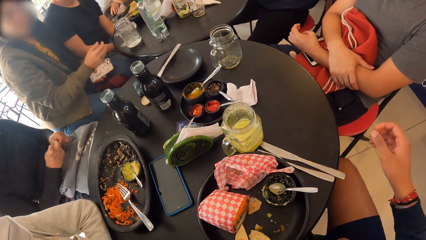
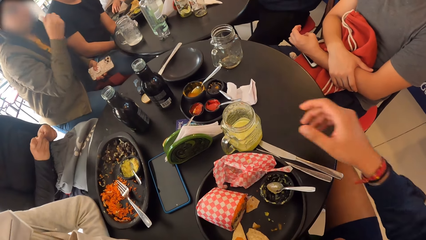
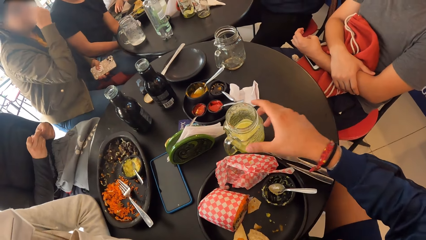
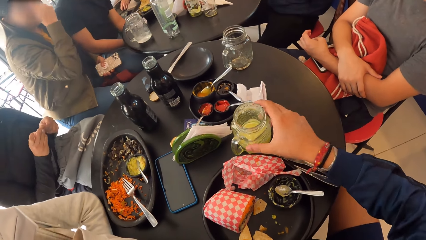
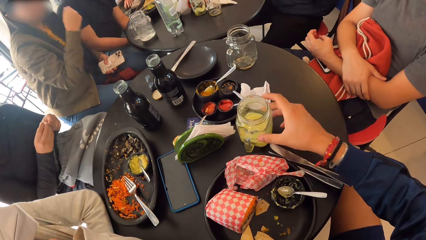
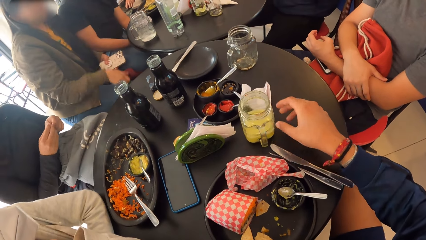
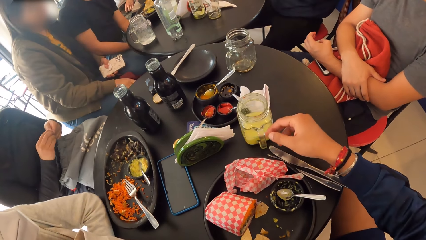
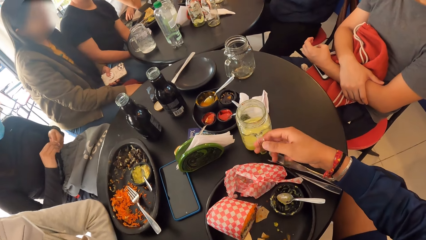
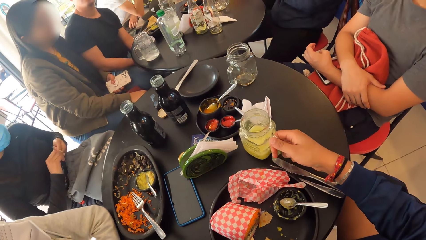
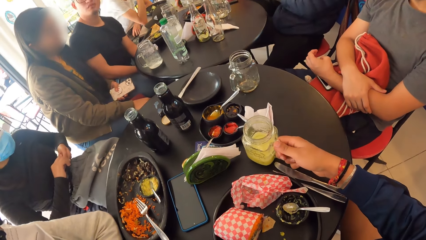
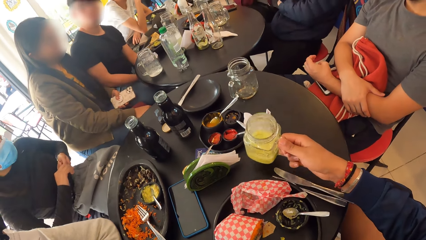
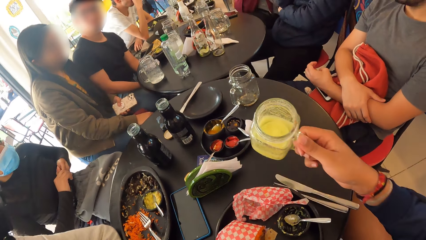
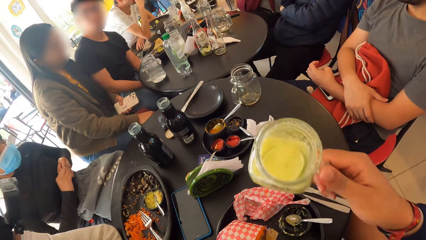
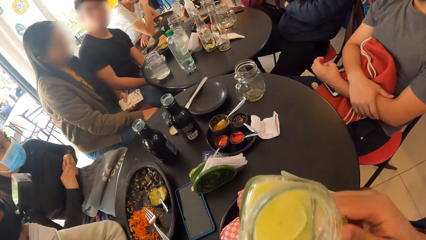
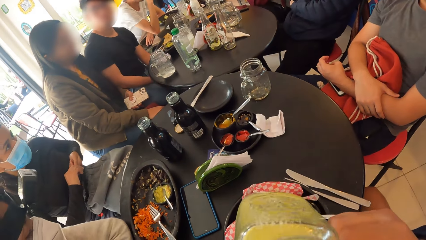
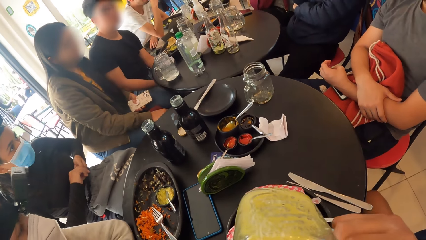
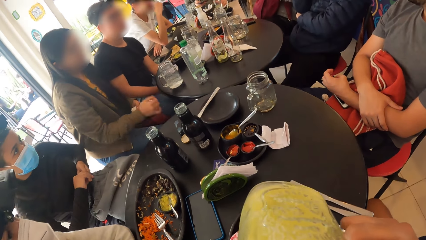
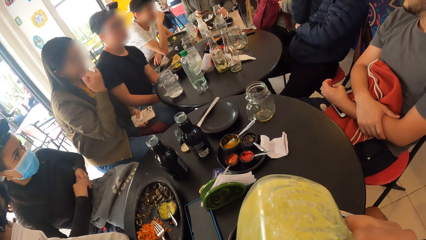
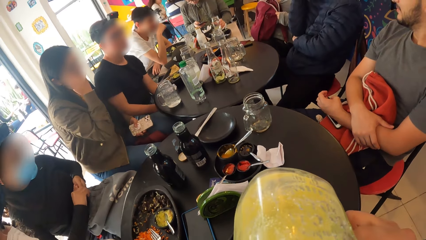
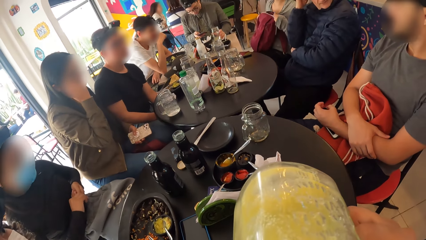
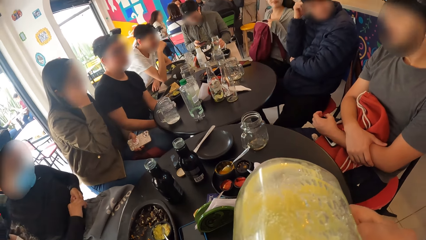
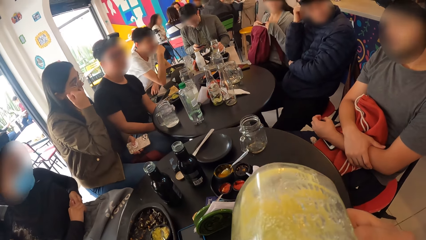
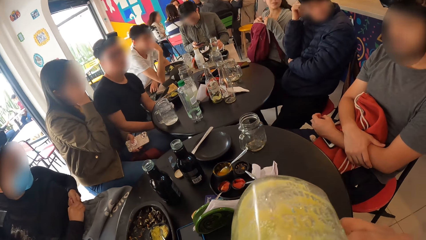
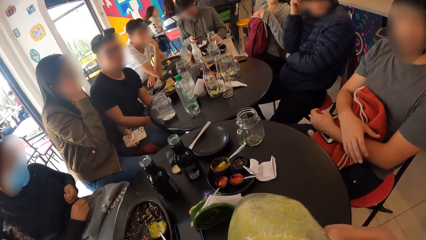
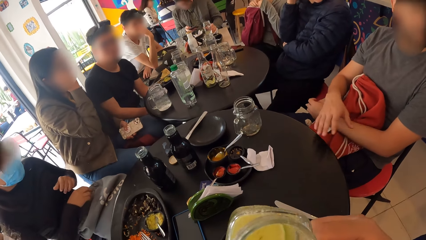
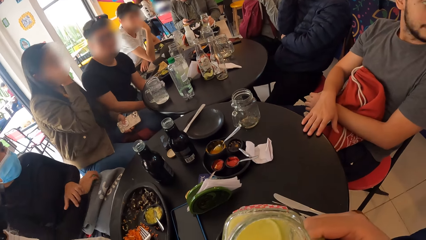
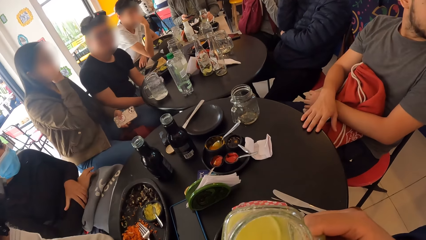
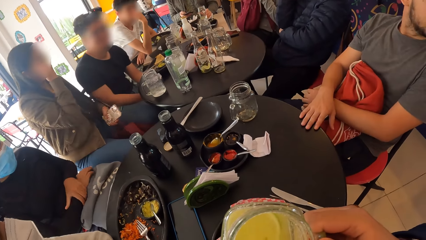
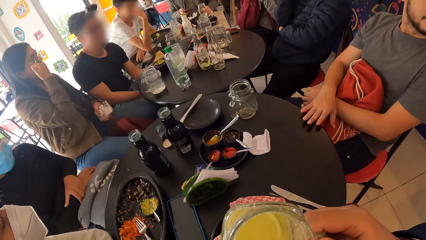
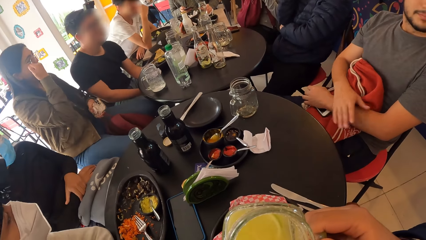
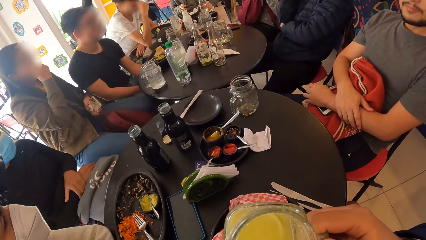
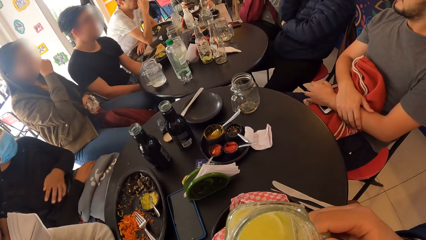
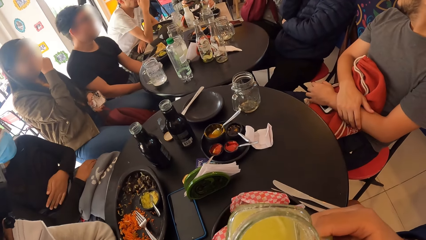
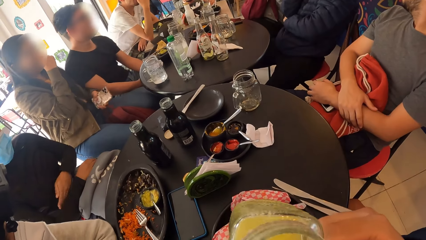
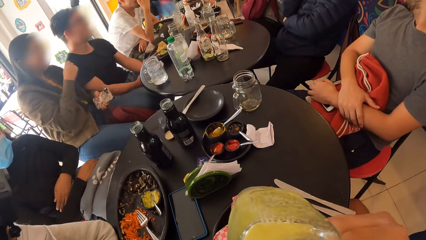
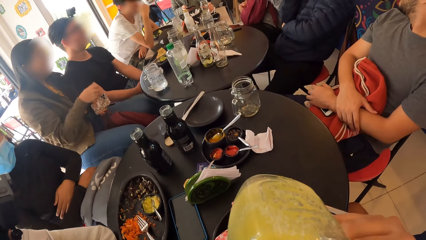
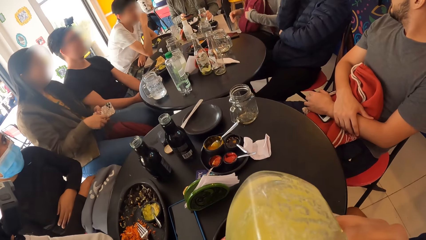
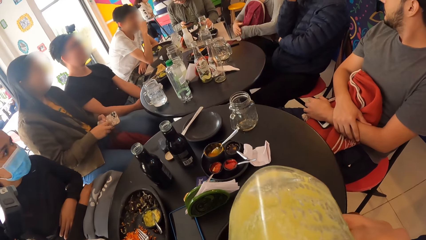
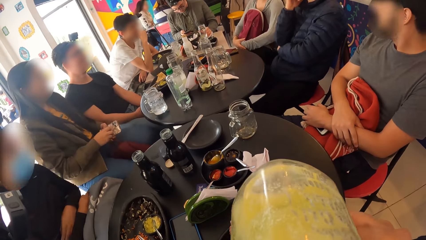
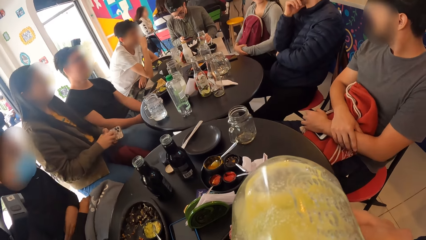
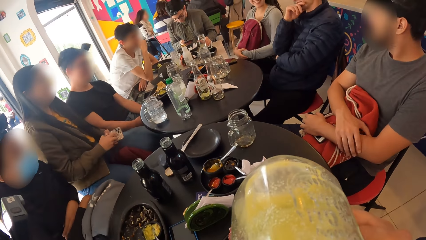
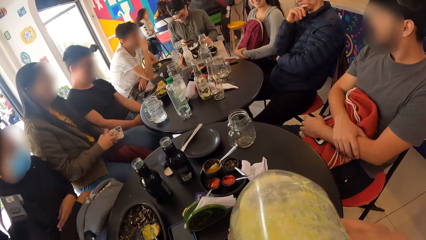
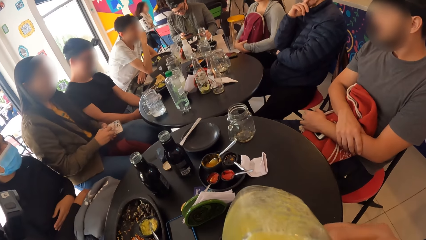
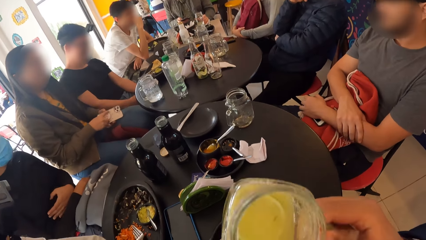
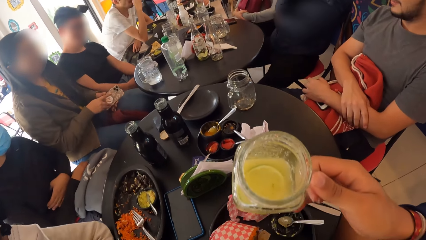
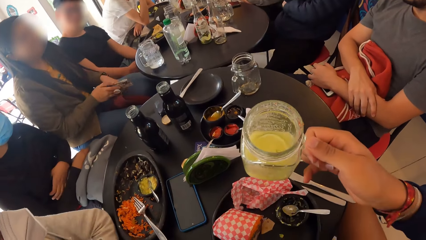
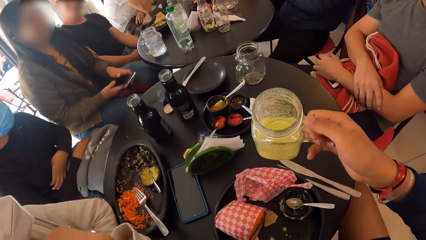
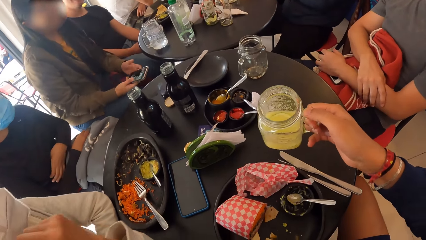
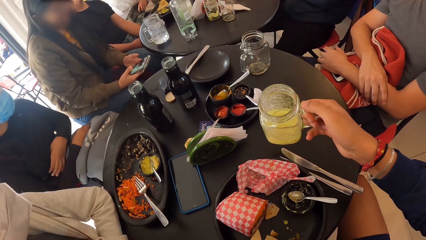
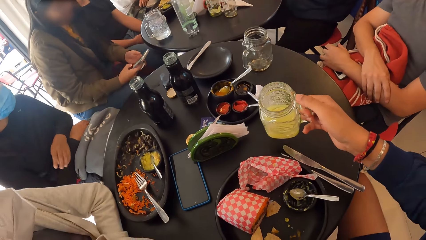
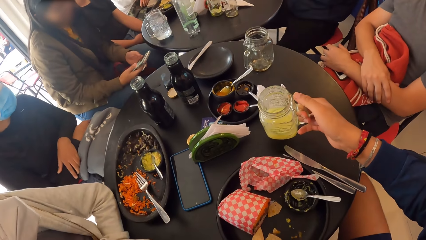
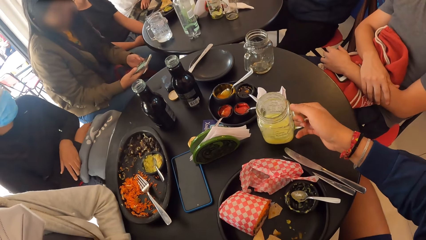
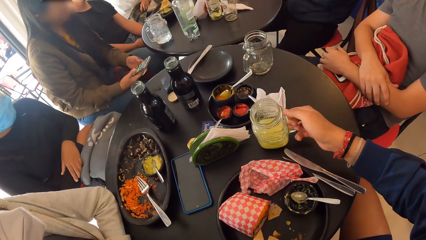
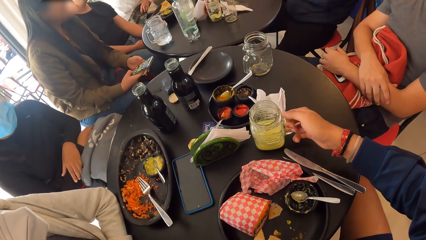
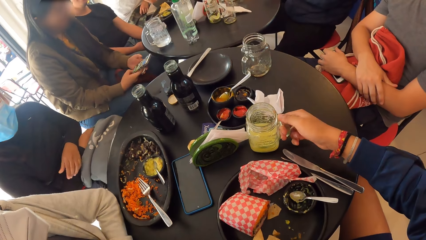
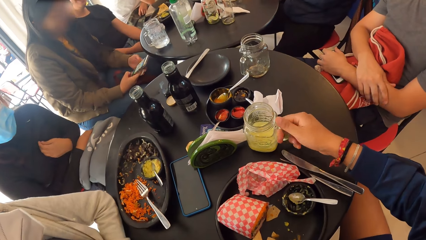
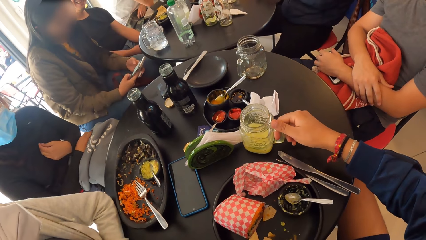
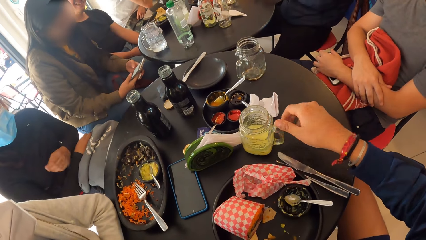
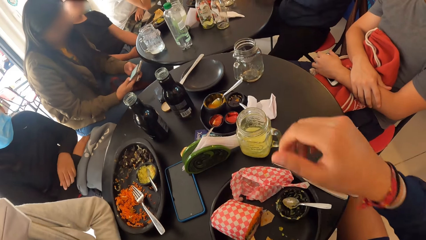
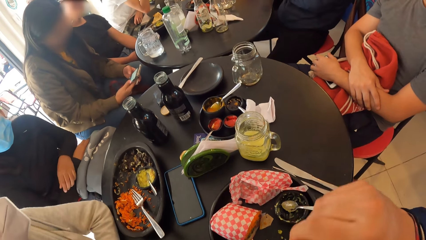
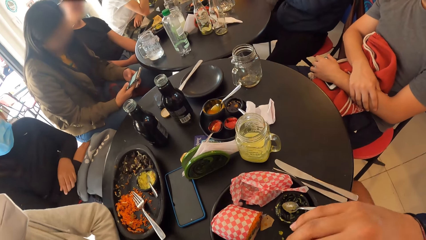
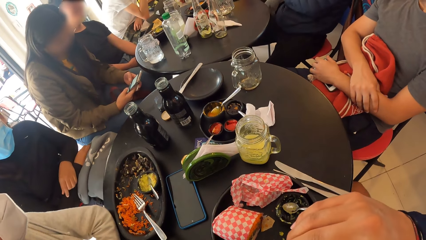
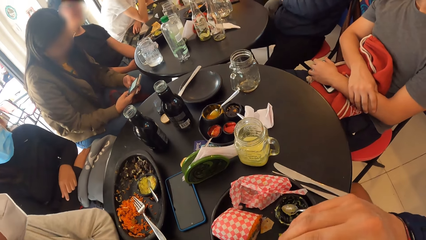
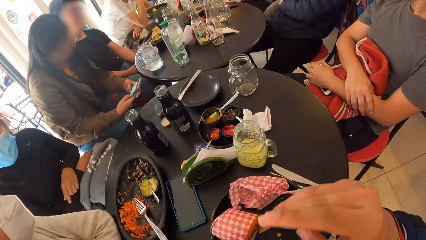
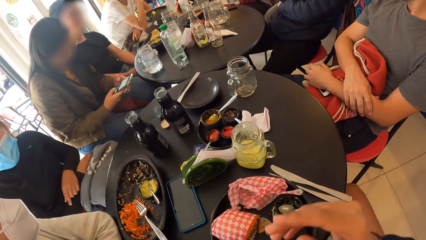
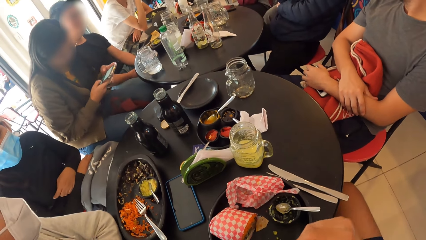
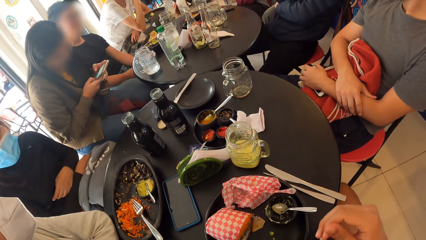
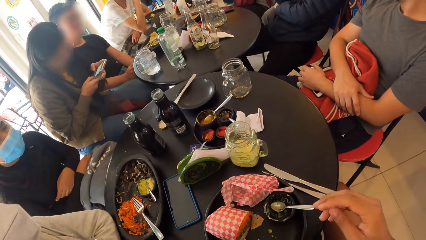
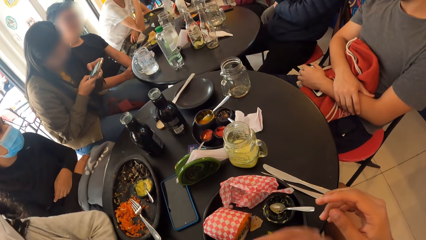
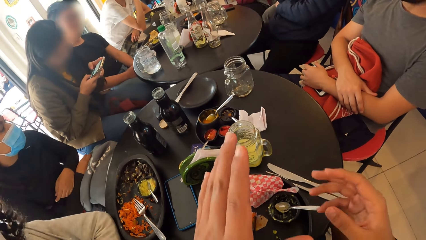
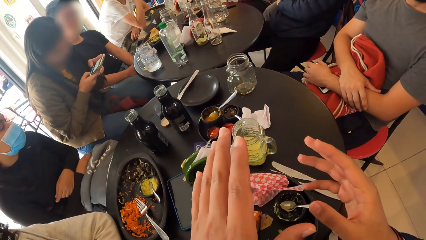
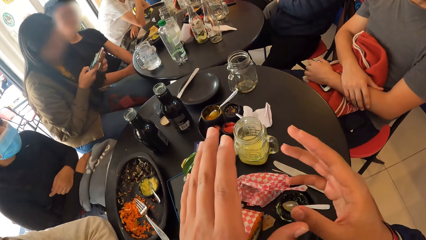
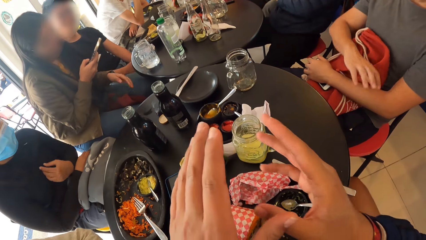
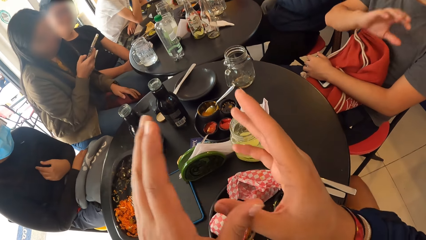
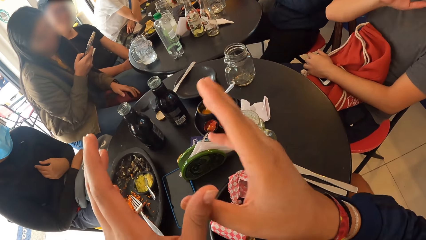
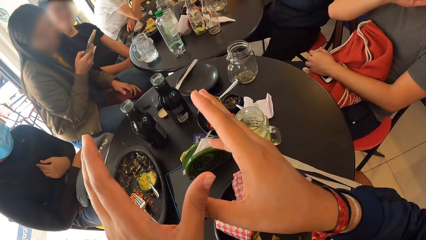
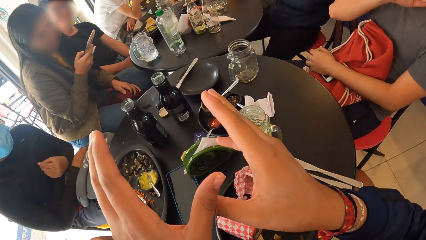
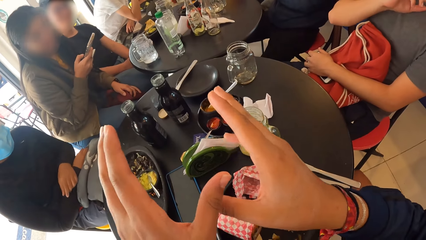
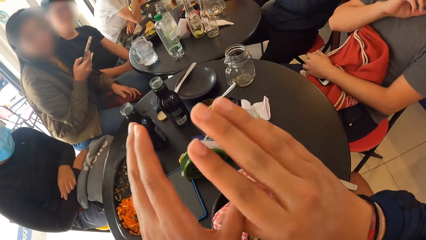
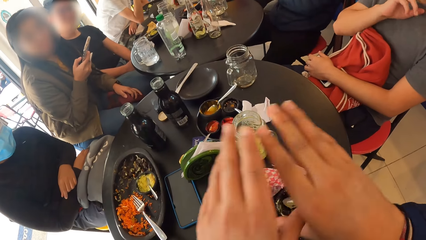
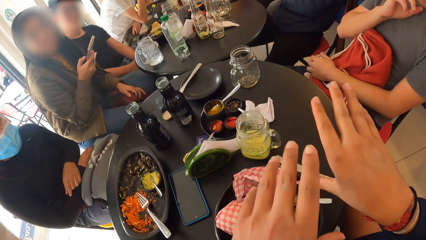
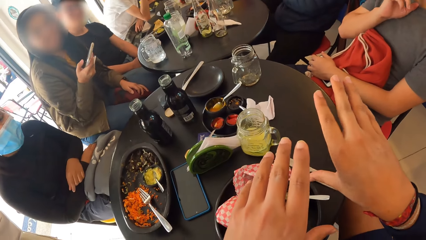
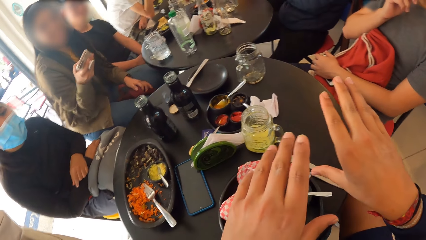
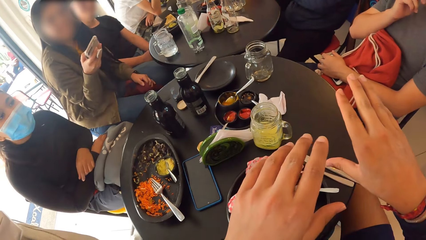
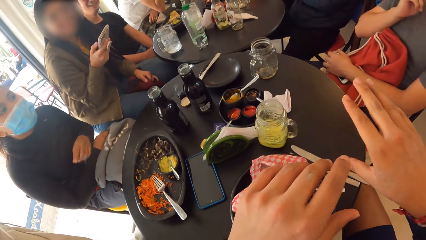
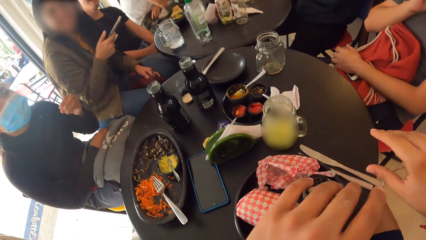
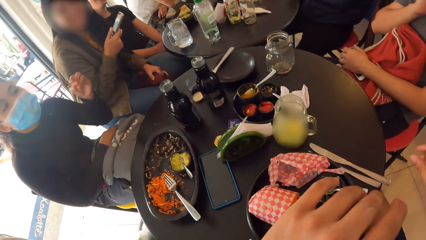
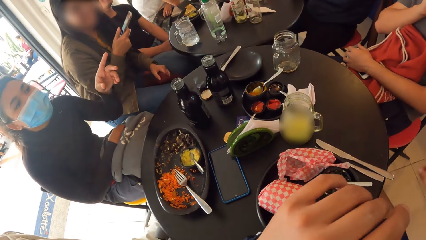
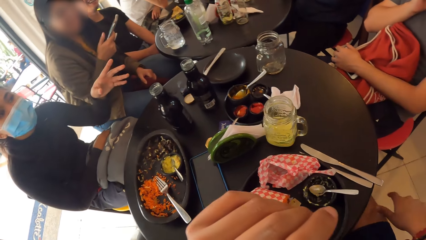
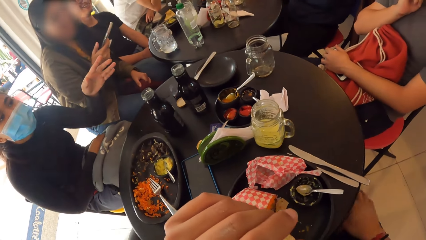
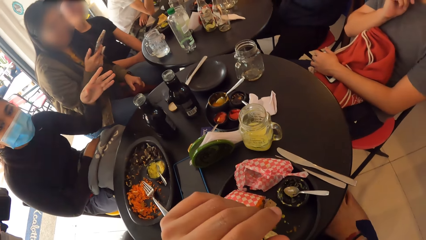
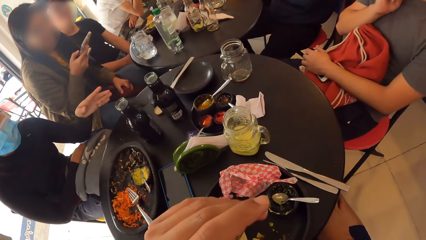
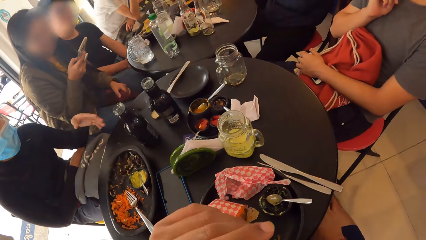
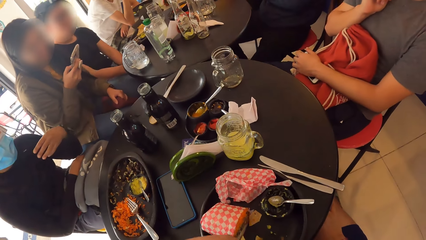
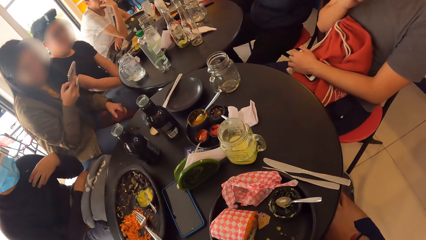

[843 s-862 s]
The camera wearer moves a mini jar on the table with his right hand. He picks the mini jar from the table with his right hand. He drinks from the mini jar with his right hand. He drops the mini jar on the table with his right hand. He moves his hands.
